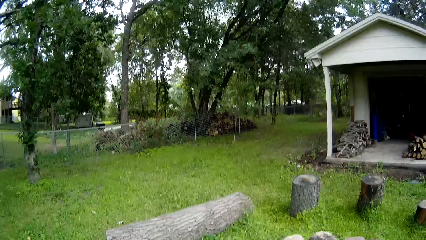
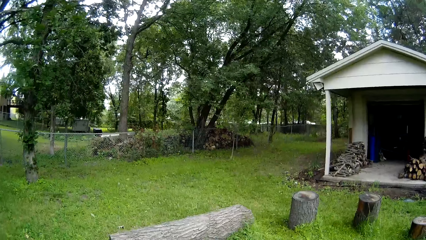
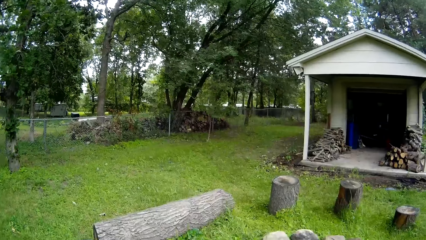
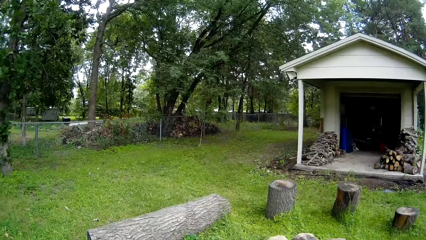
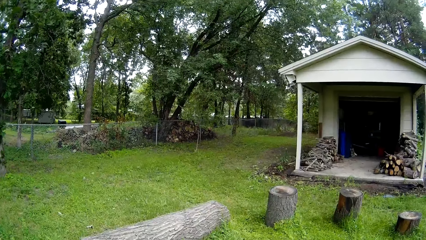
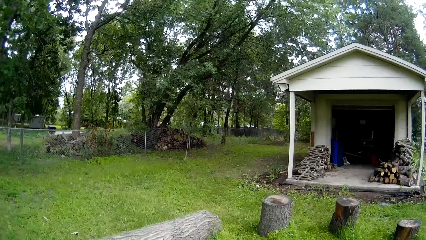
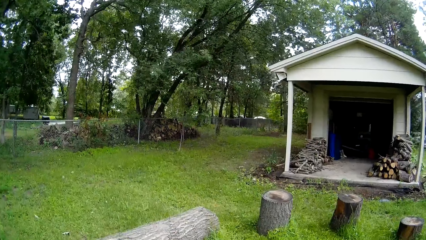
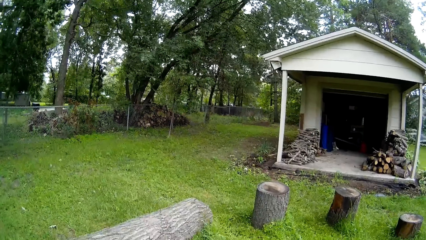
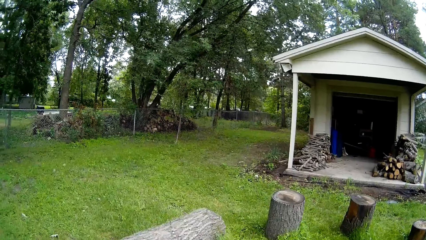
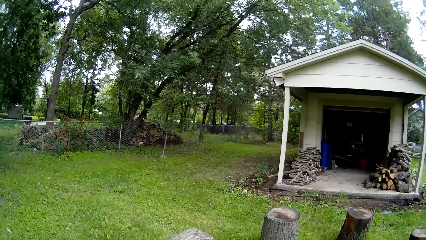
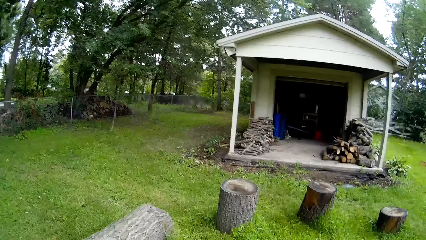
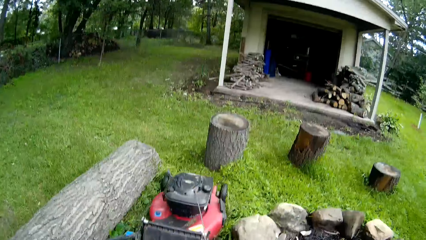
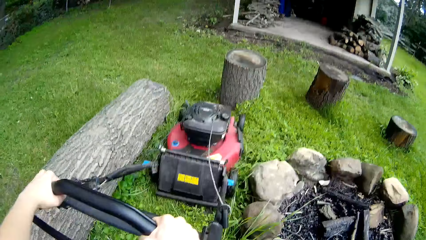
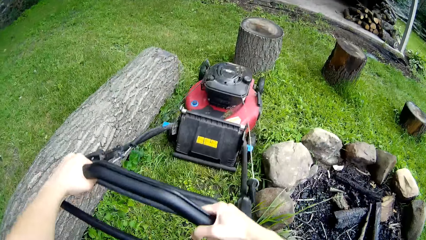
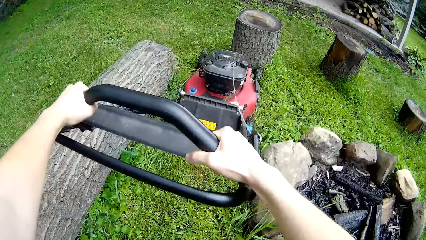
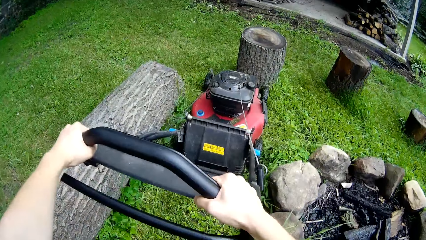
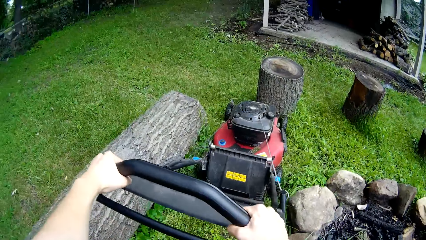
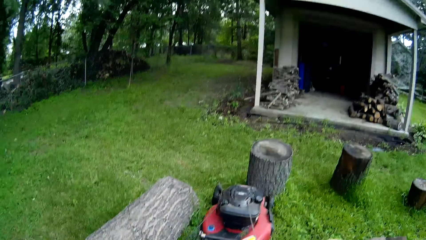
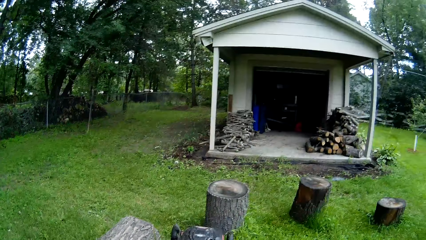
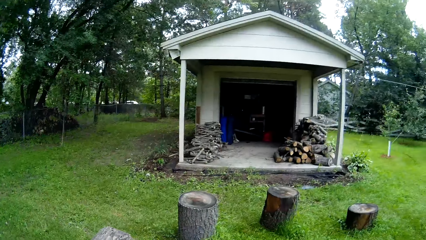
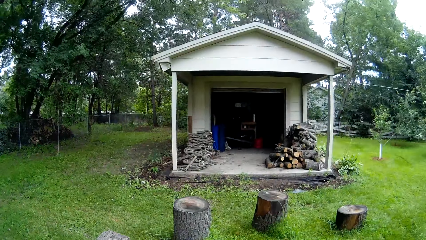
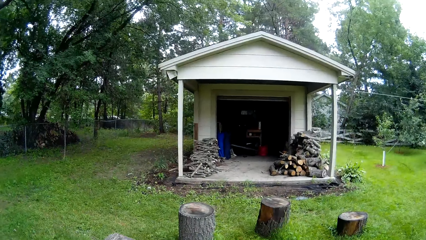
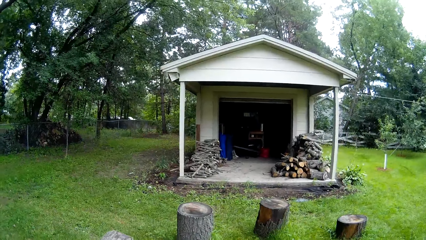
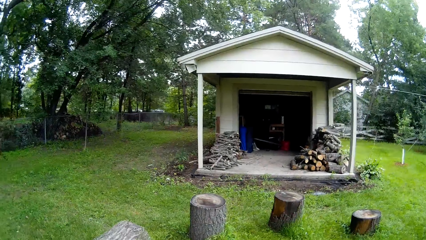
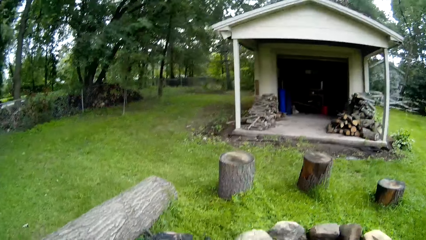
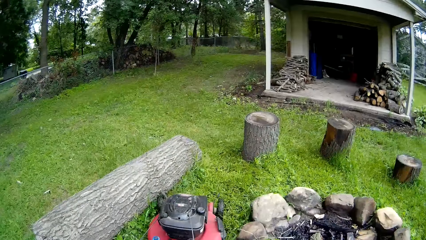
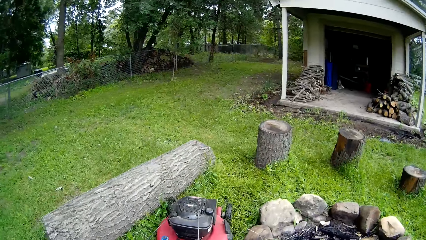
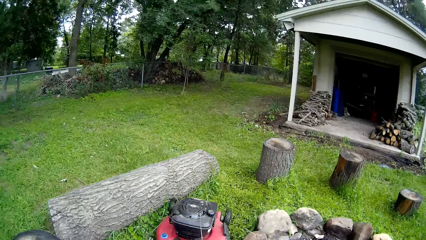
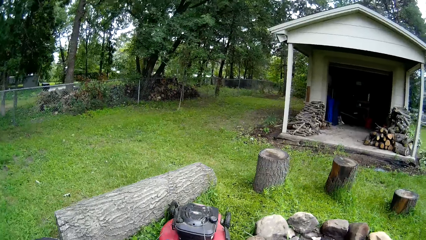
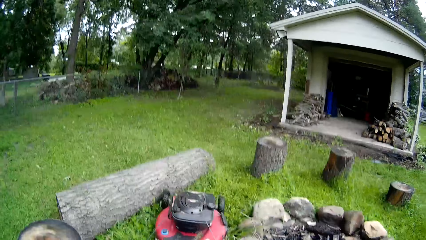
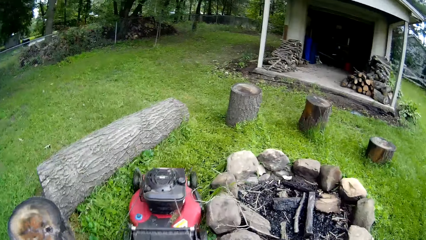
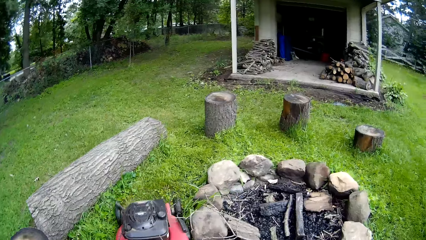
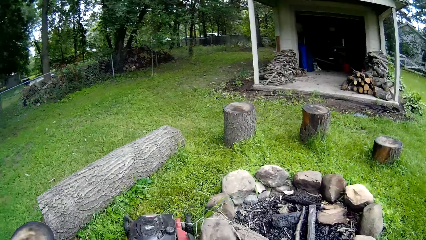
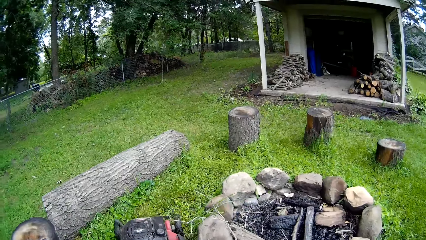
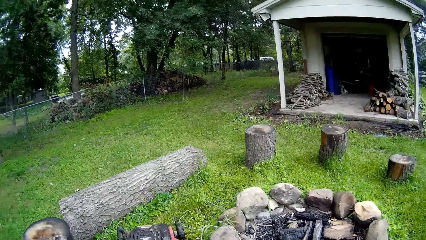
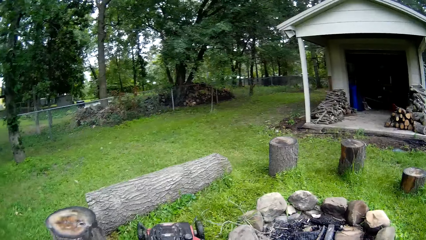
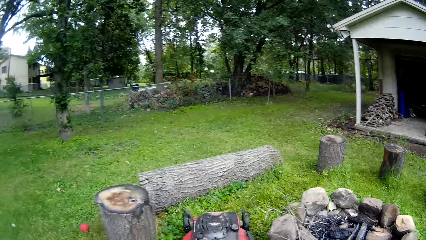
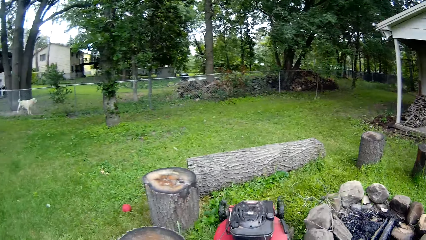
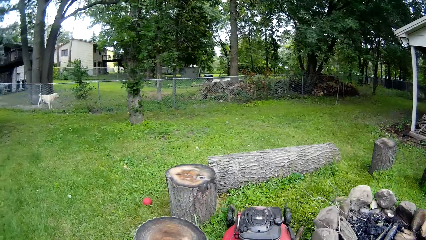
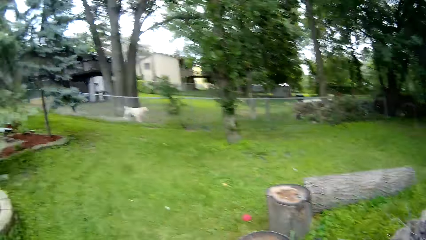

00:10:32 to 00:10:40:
The camera wearer mows the lawn with a lawnmower.

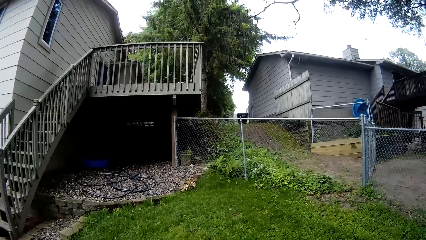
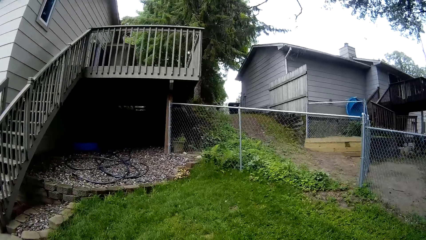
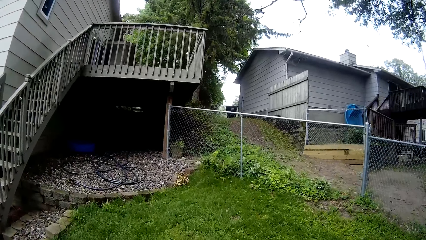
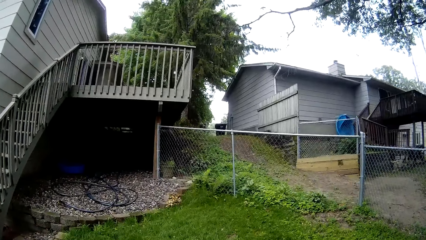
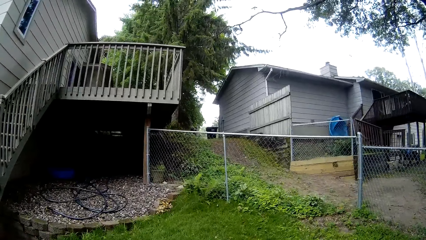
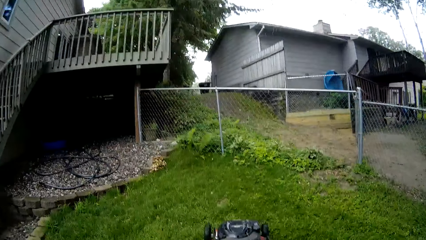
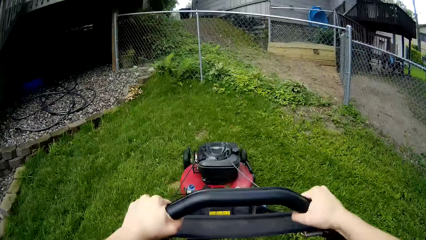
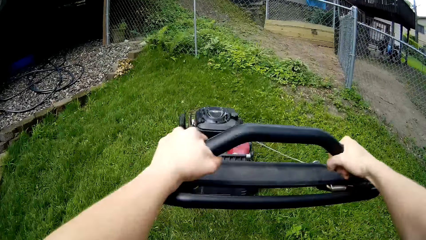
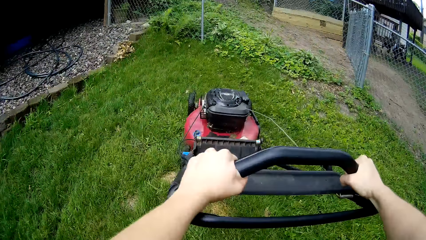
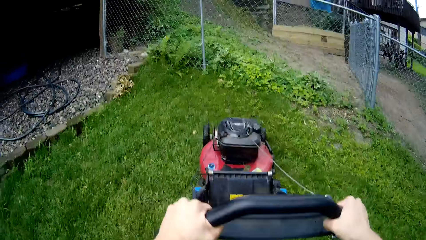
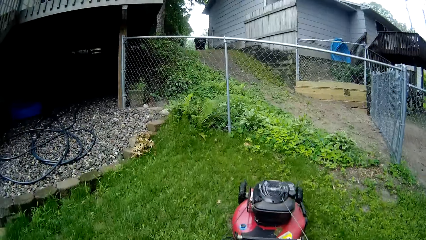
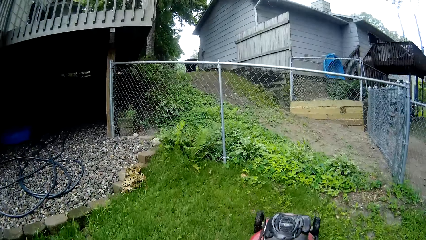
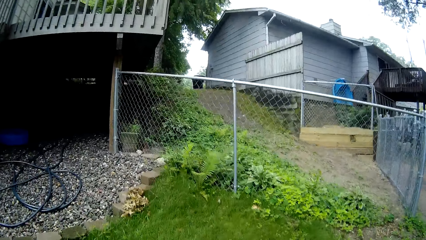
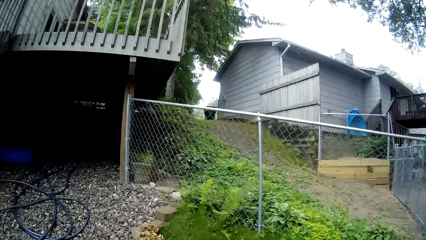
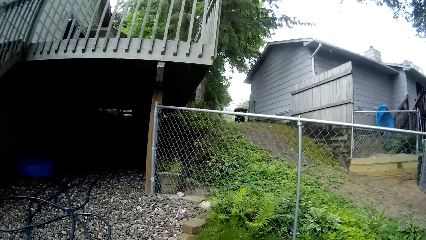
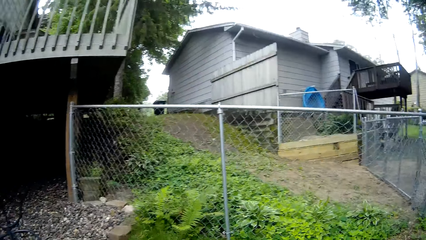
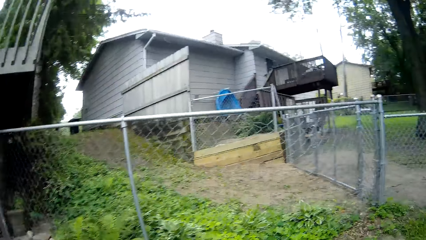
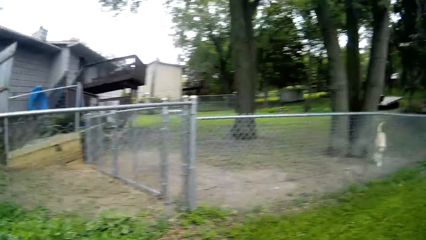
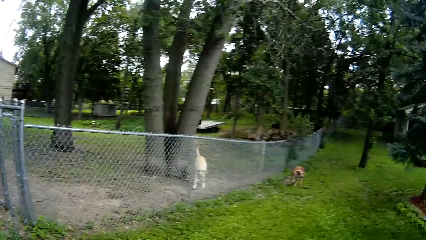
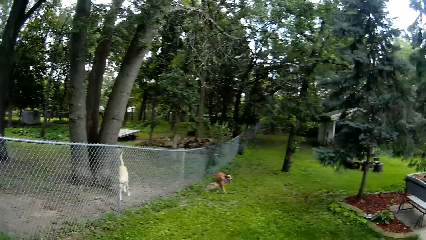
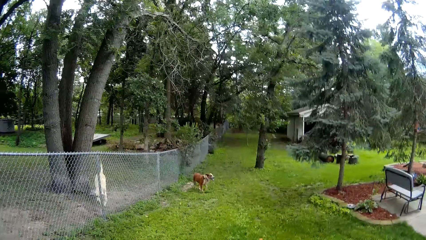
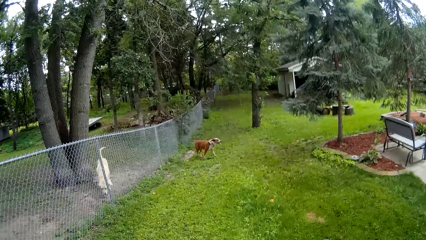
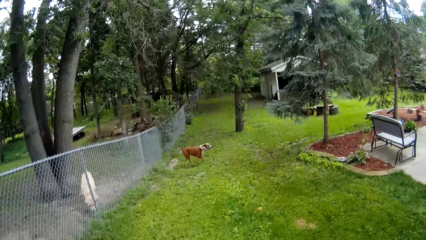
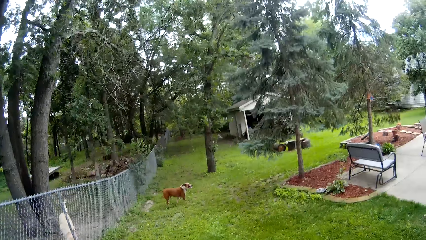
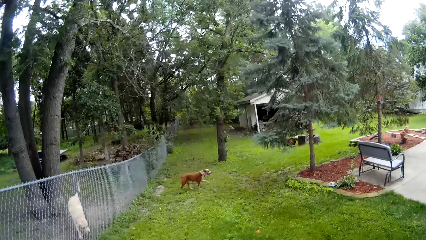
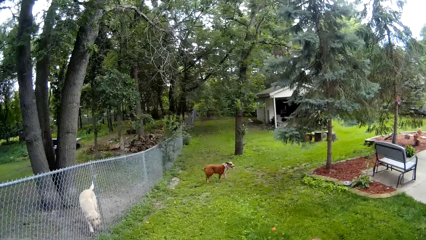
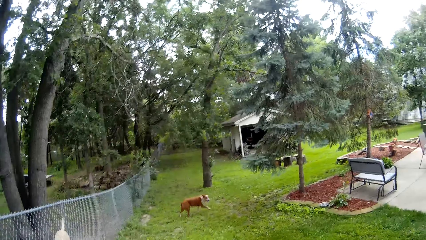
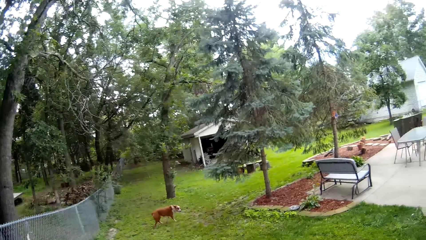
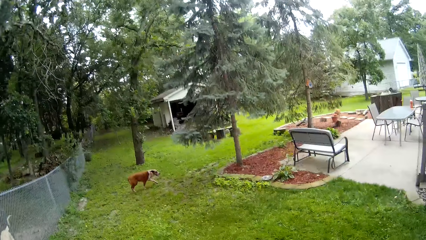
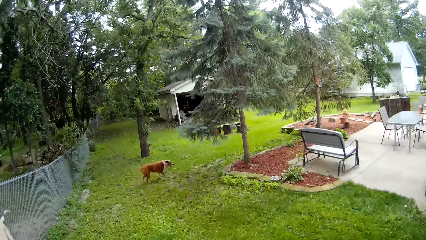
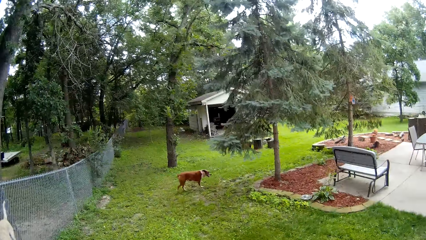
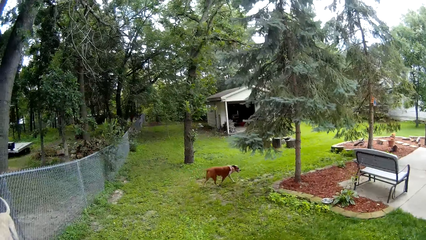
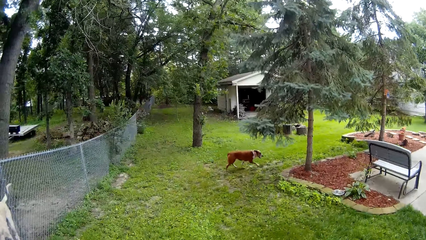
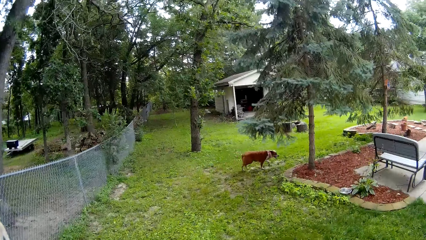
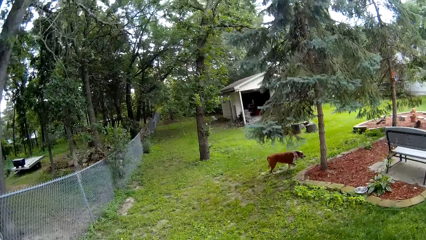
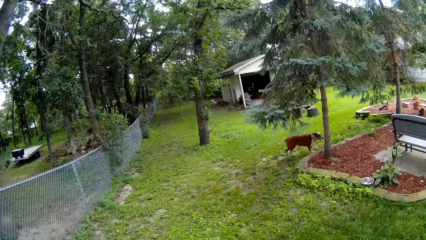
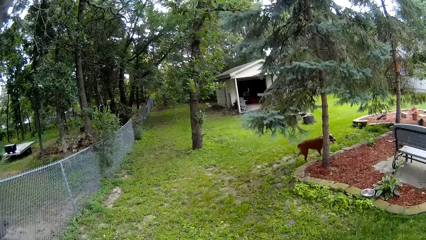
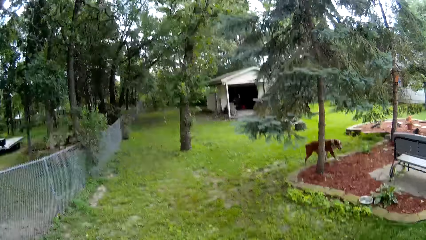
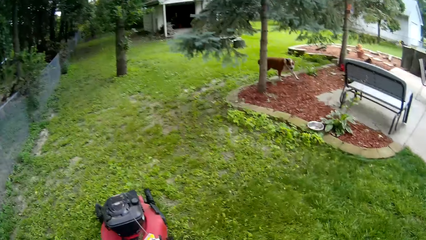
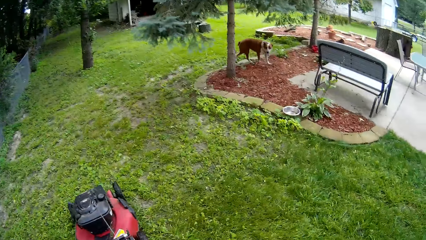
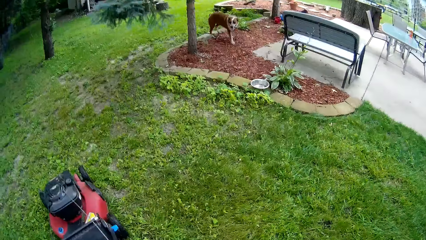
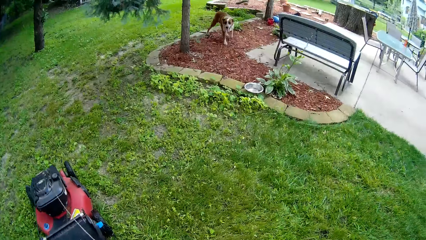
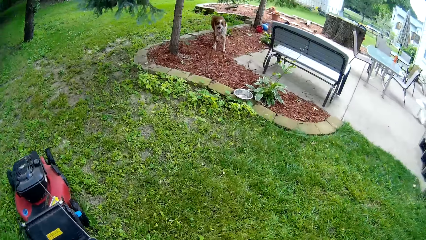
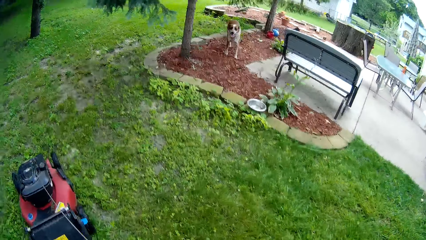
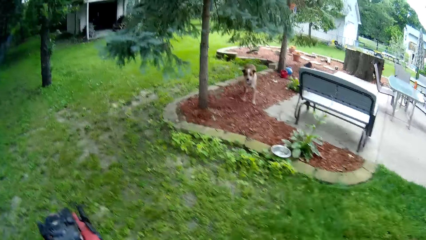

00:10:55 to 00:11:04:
The camera wearer mows the lawn with a lawnmower. They mow the lawn with the lawnmower again.
